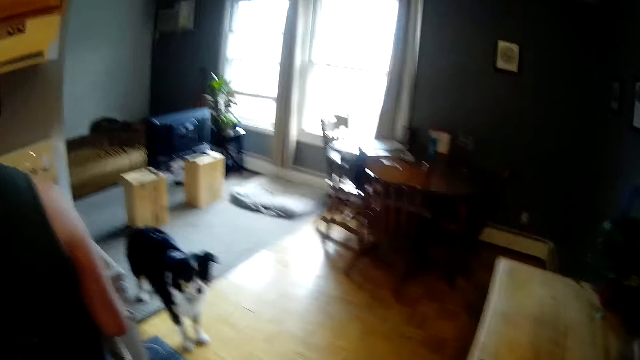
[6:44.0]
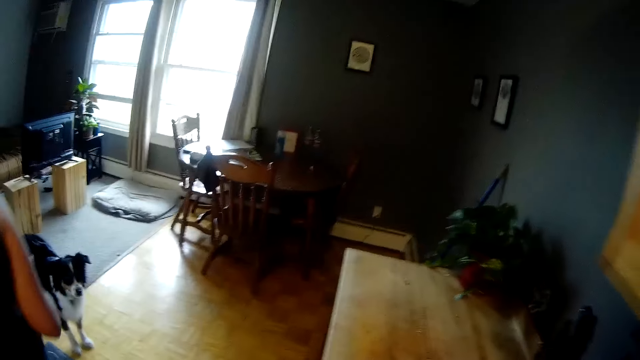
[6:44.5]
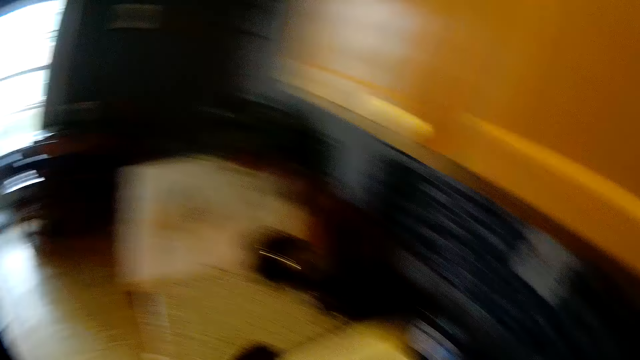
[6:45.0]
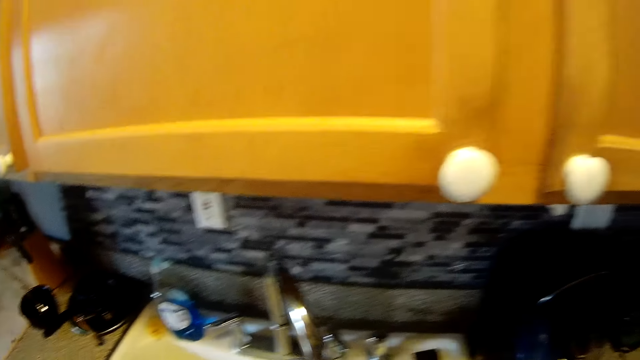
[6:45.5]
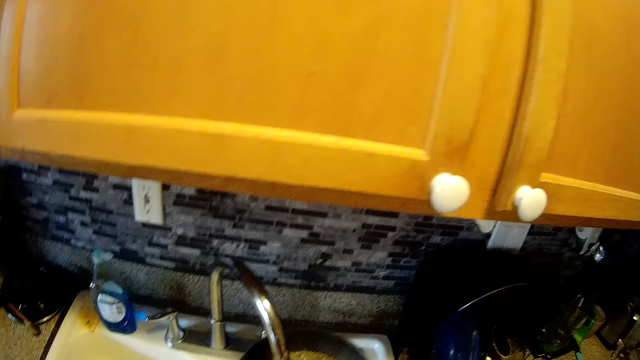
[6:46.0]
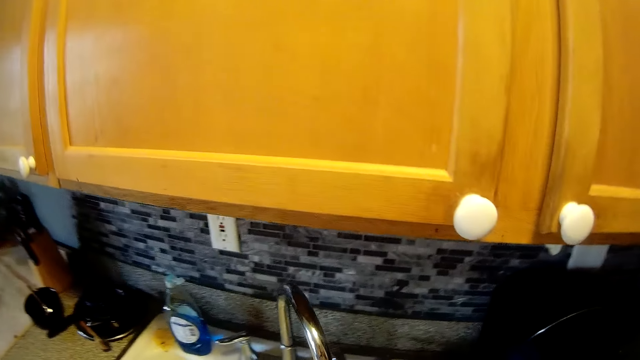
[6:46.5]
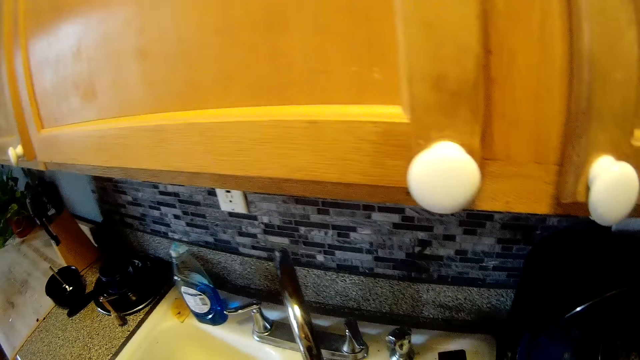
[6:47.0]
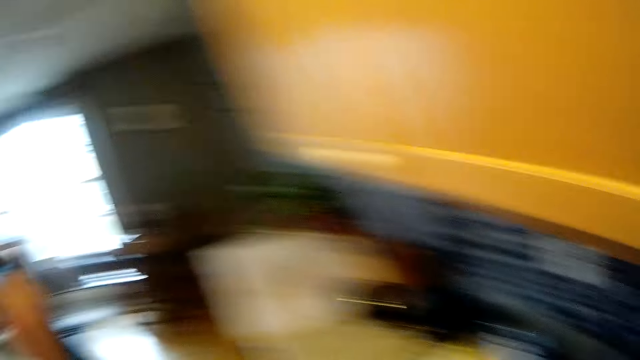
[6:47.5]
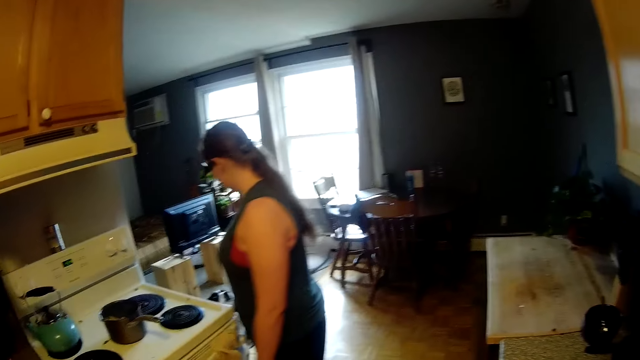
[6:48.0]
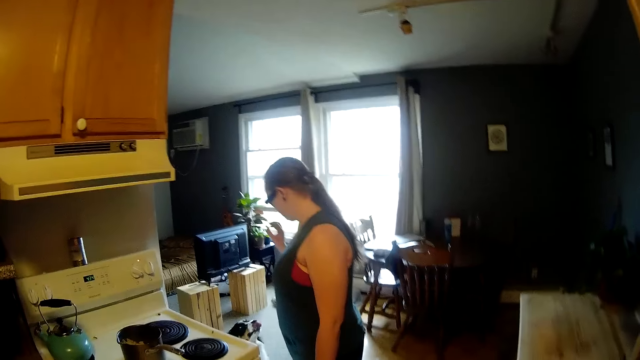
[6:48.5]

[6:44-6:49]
The camera wearer washes the pan. The woman talks to the dog.

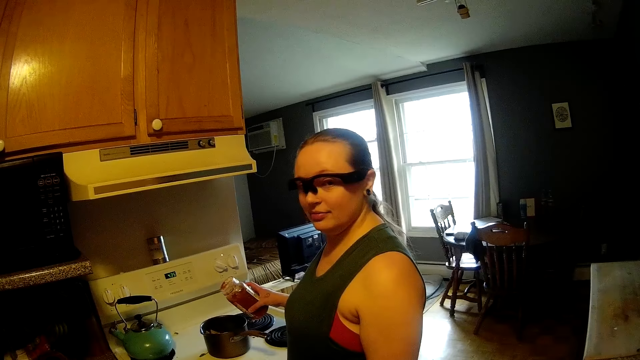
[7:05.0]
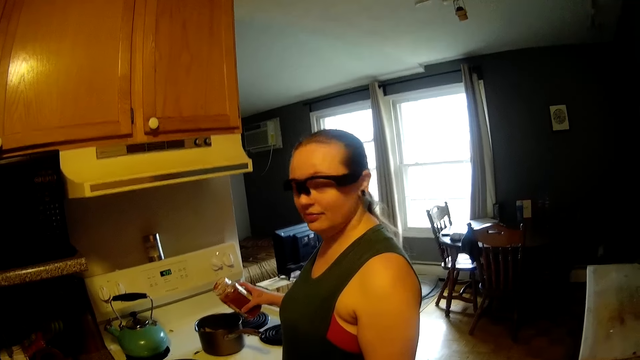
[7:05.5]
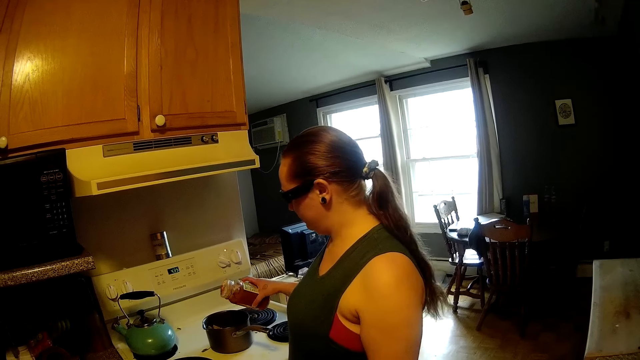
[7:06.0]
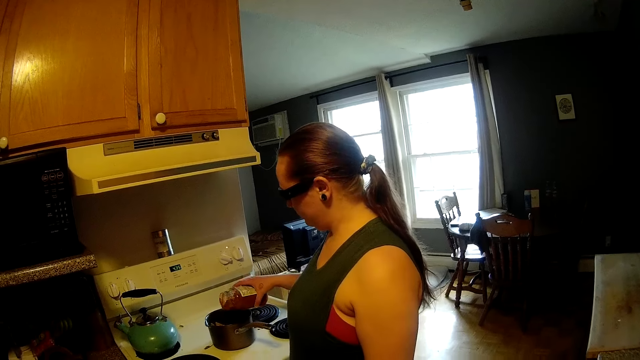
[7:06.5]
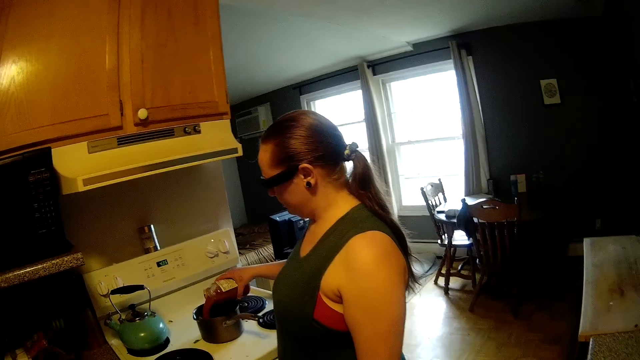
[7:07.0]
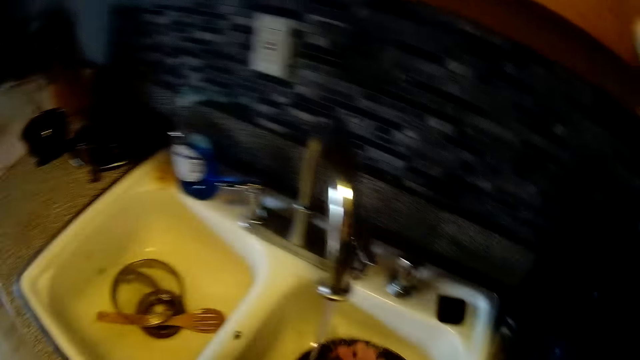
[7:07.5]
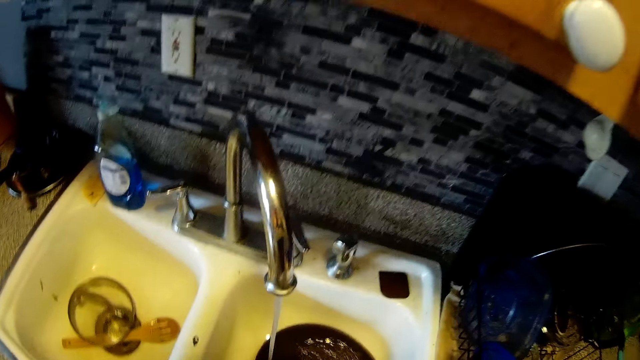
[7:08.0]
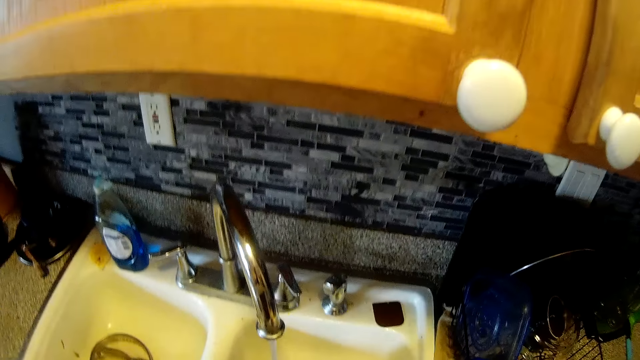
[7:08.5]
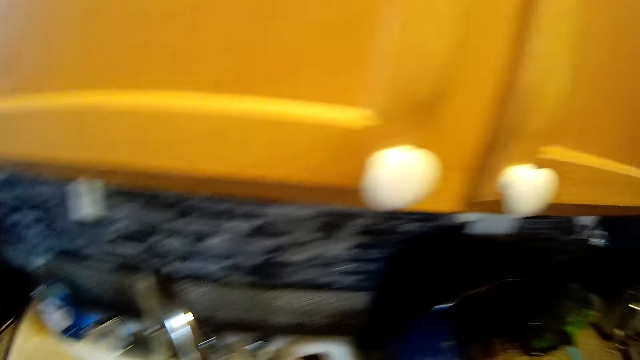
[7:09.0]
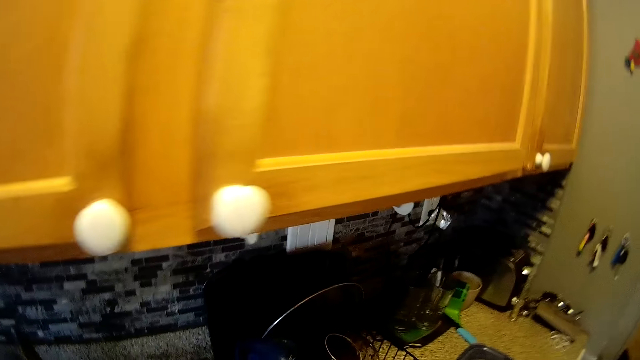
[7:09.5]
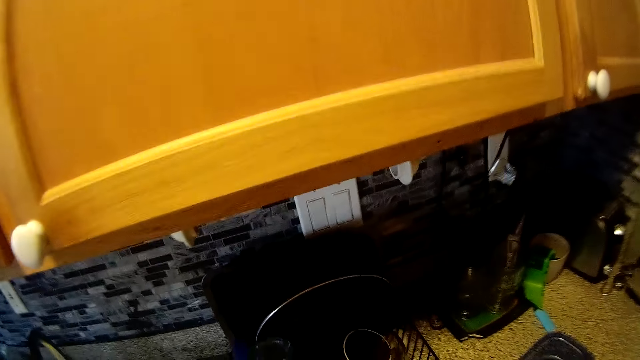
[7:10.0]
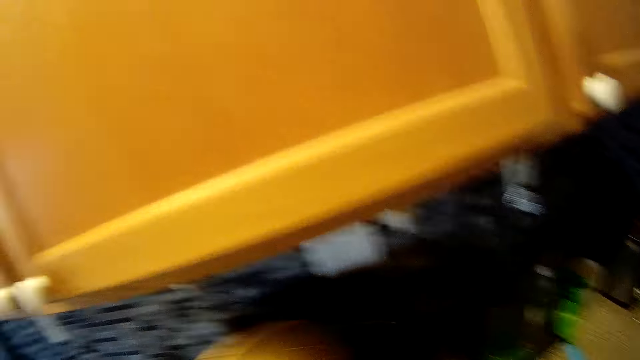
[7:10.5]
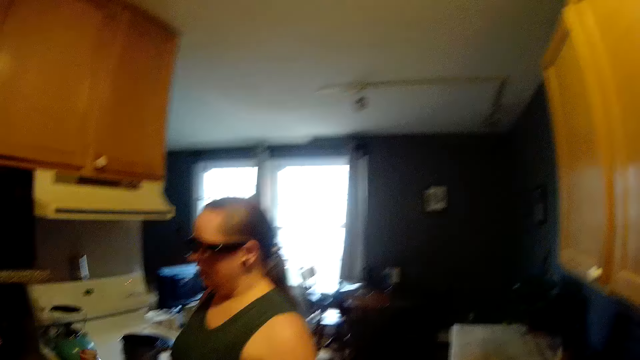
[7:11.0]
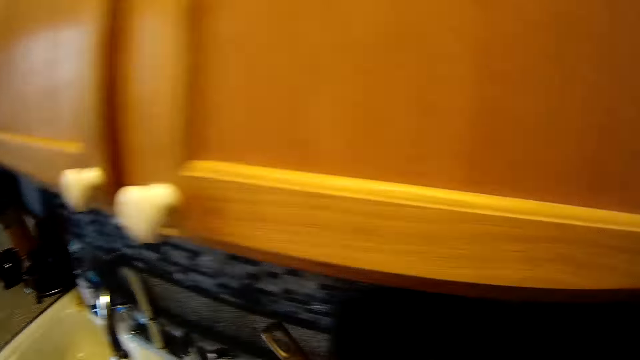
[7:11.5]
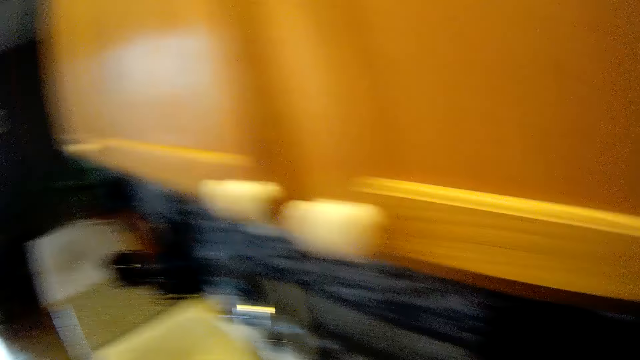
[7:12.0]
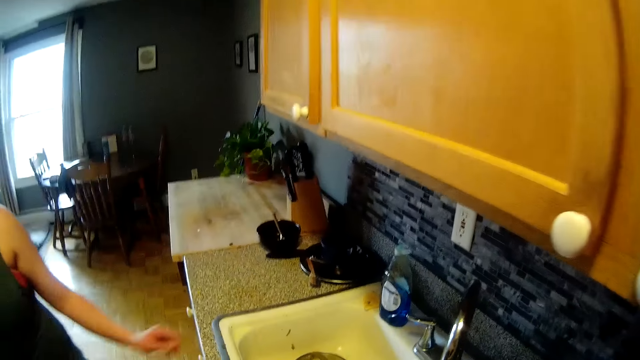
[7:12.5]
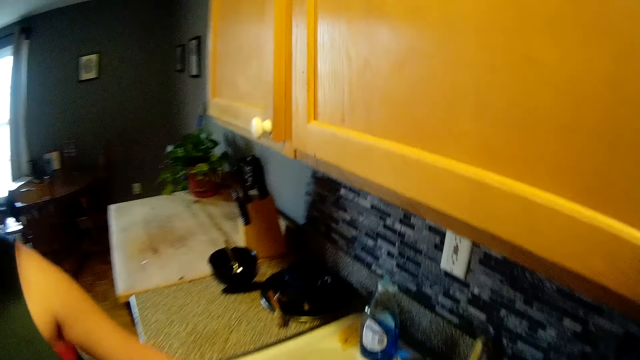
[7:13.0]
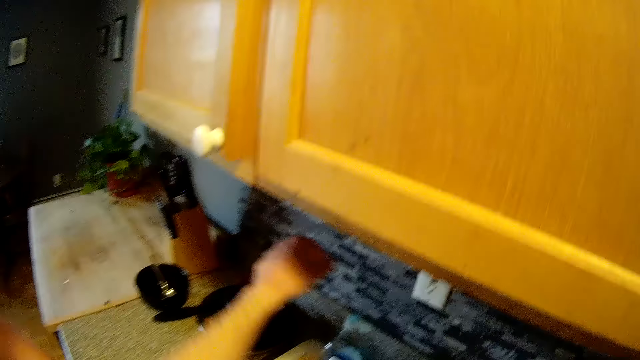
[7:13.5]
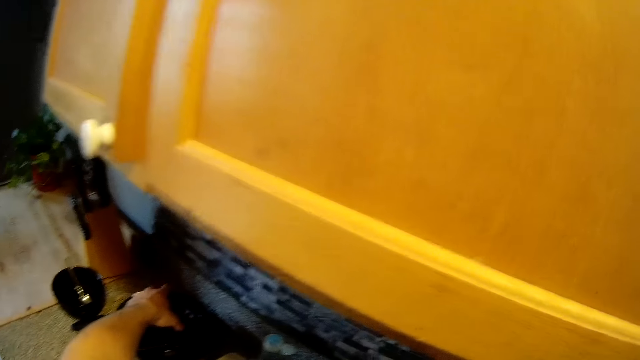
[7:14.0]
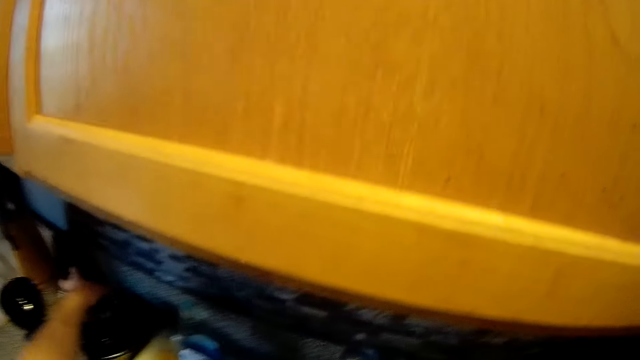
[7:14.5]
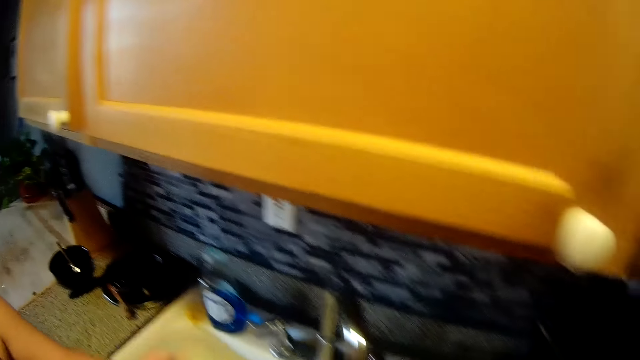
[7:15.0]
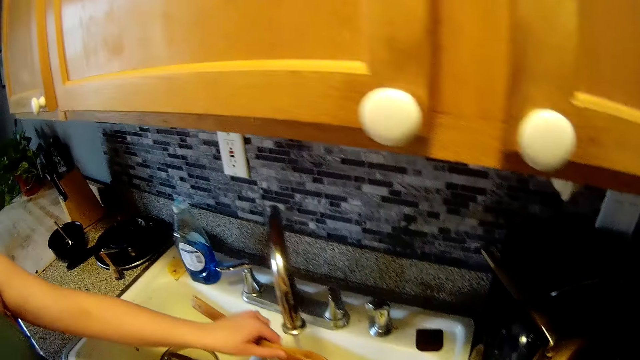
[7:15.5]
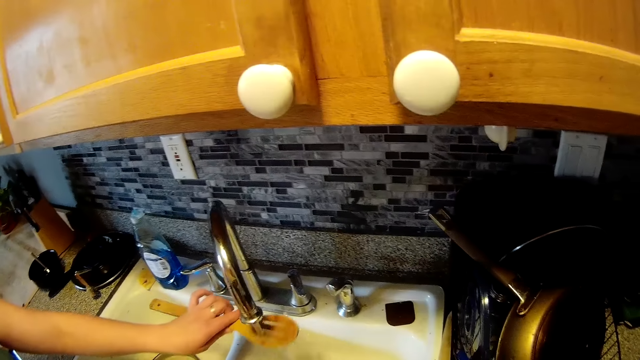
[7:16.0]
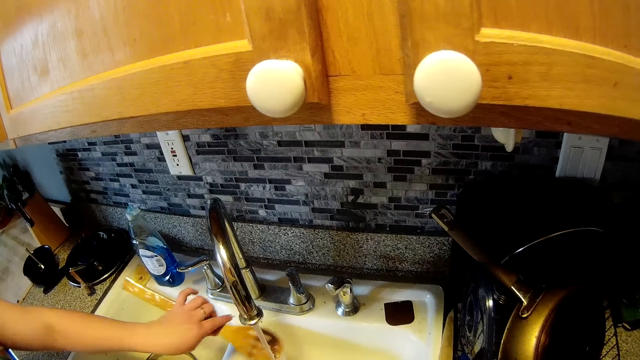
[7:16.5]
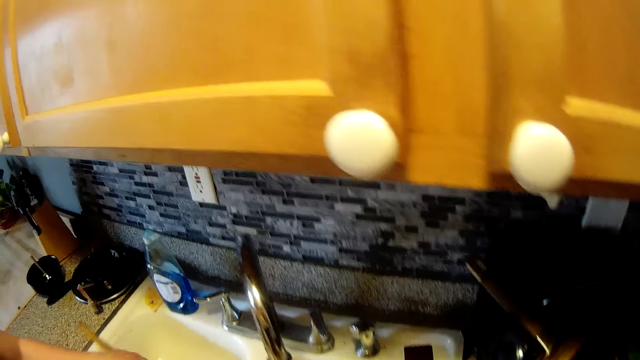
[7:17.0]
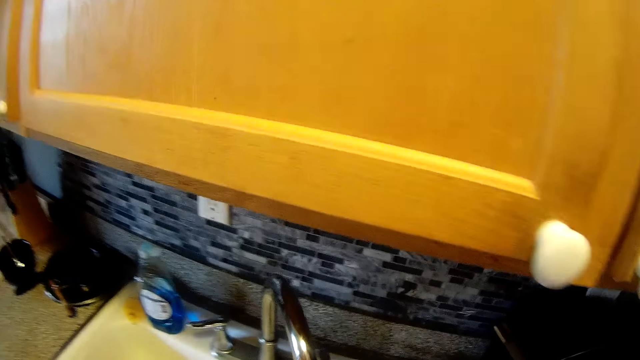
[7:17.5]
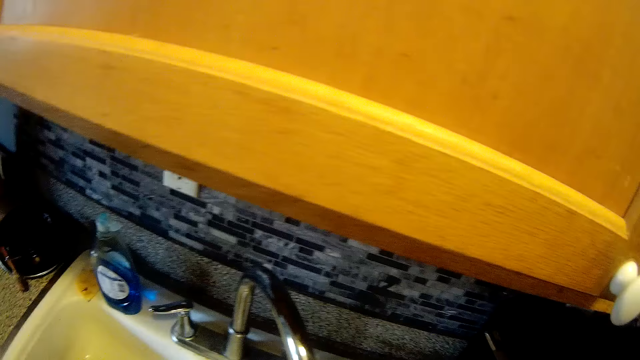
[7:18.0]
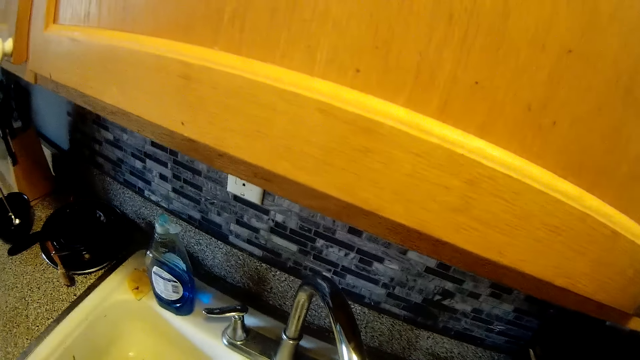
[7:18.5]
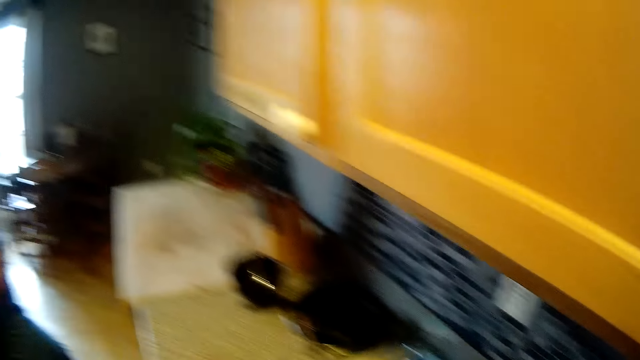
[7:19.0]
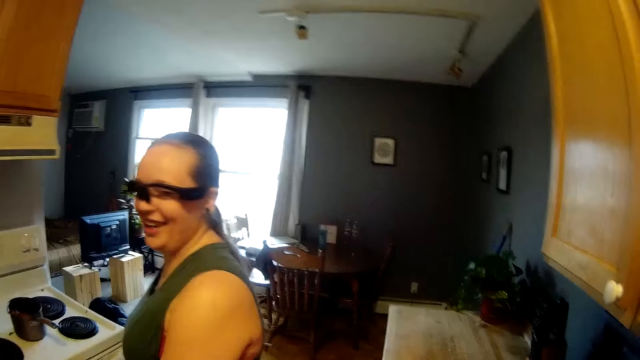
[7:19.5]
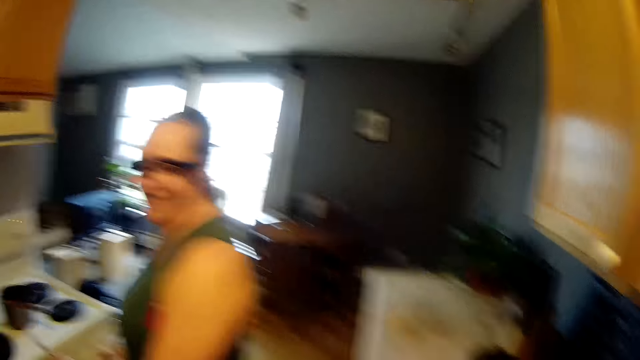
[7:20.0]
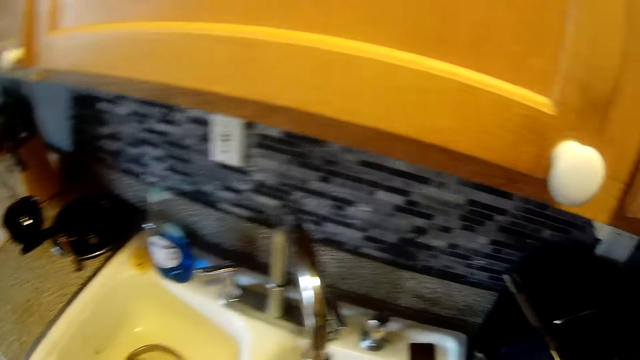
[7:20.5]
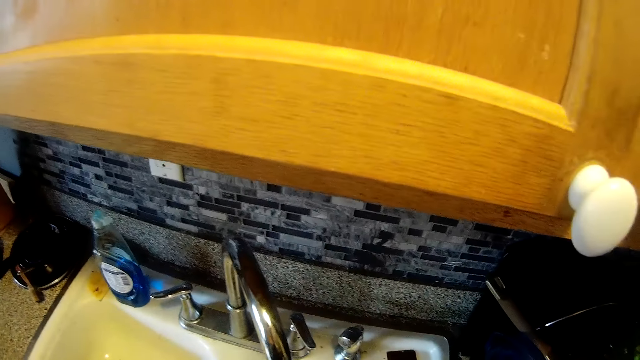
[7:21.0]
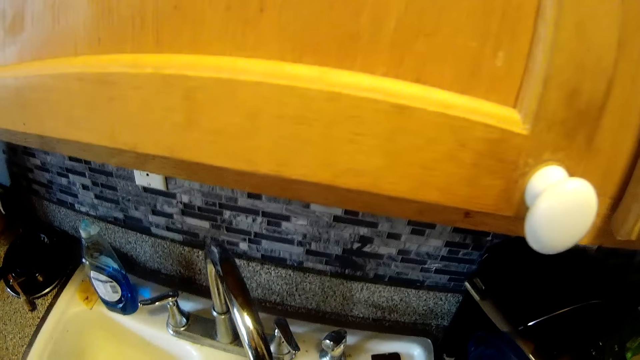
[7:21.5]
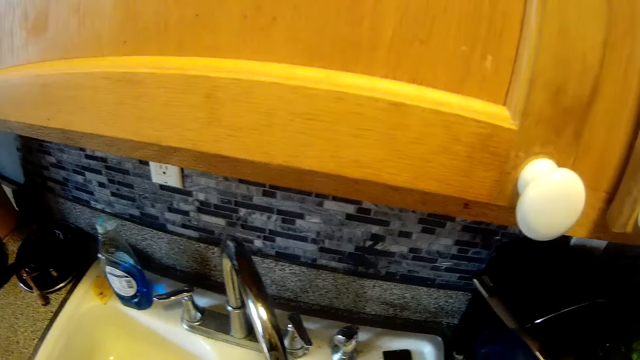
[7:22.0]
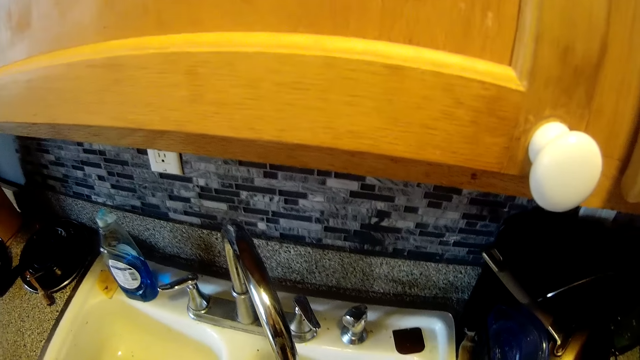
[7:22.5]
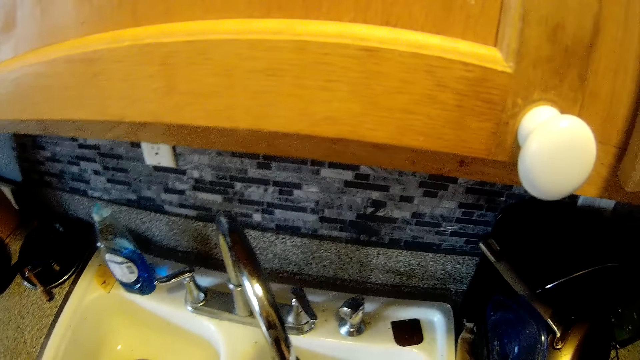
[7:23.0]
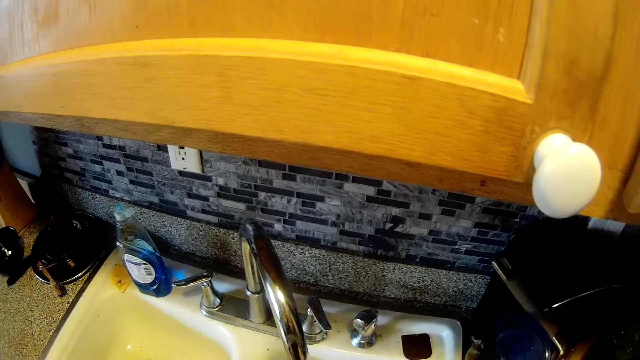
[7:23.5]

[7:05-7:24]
The woman pours sauce from a sauce bottle into the pasta in the pot with her right hand. The camera wearer adjusts a stir spoon on the kitchen countertop with his right hand. He picks up a cup cover from a frypan on the kitchen countertop with his left hand. The woman rinses the stir spoon under the water from the tap in the kitchen with her left hand.
